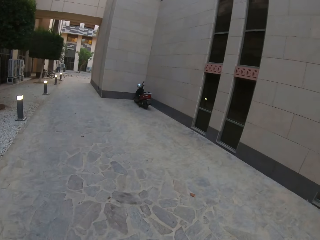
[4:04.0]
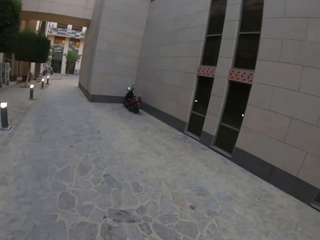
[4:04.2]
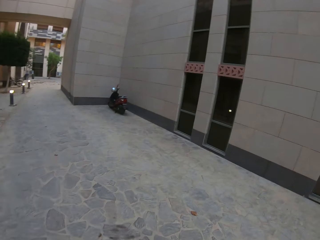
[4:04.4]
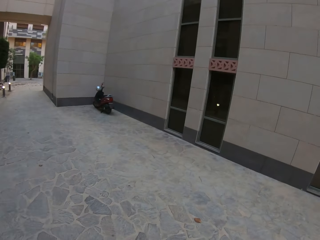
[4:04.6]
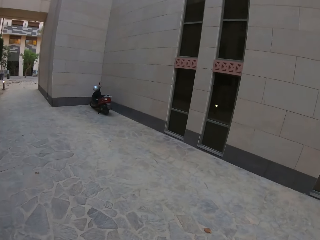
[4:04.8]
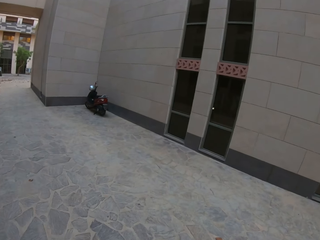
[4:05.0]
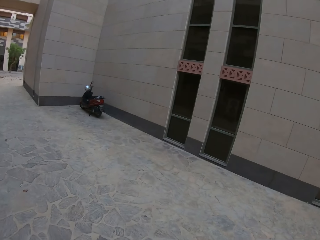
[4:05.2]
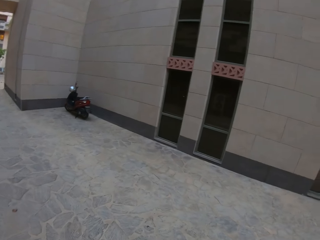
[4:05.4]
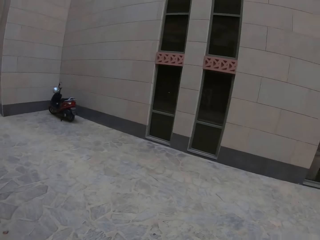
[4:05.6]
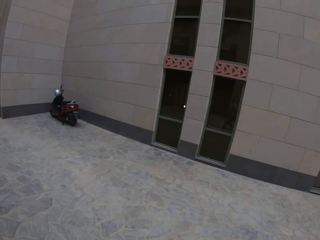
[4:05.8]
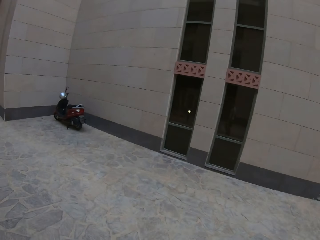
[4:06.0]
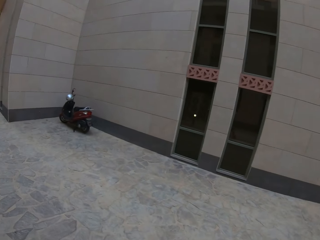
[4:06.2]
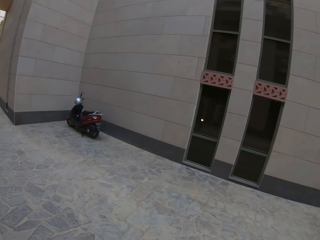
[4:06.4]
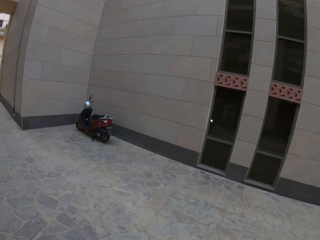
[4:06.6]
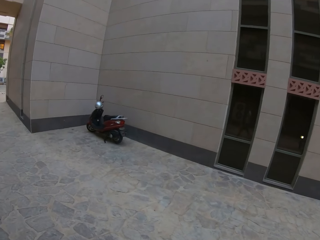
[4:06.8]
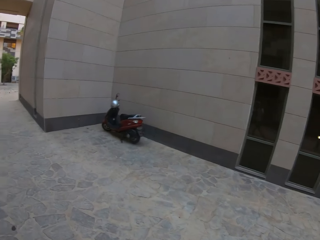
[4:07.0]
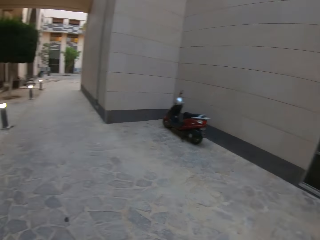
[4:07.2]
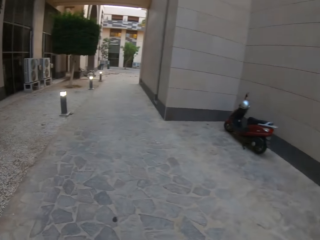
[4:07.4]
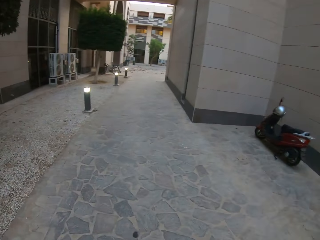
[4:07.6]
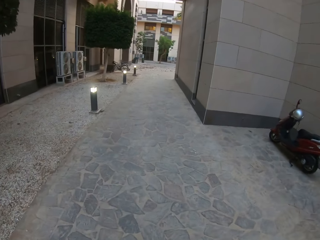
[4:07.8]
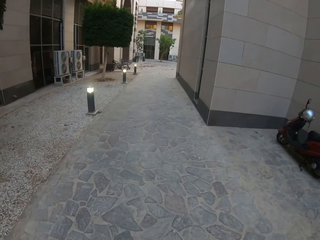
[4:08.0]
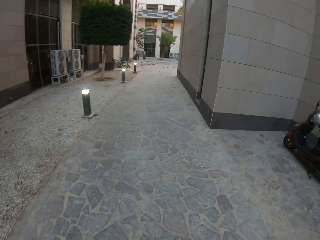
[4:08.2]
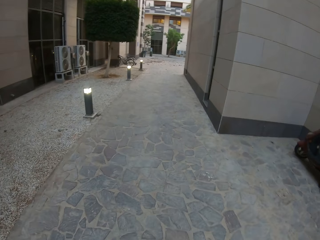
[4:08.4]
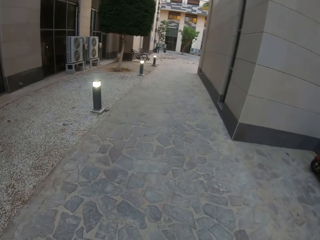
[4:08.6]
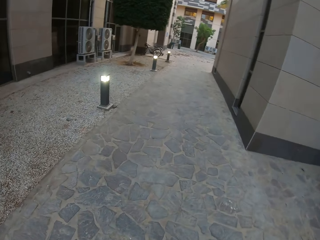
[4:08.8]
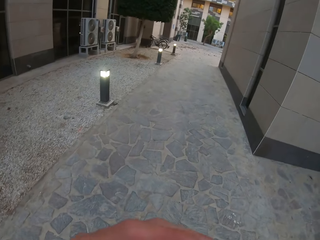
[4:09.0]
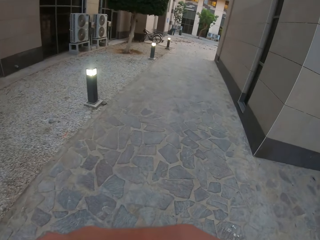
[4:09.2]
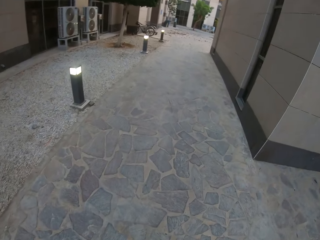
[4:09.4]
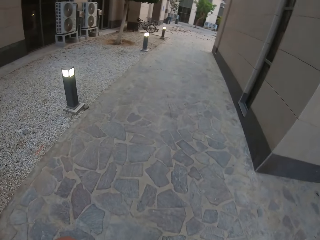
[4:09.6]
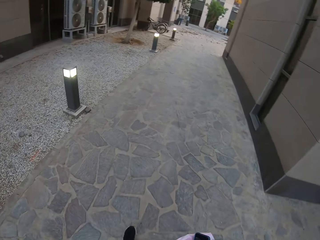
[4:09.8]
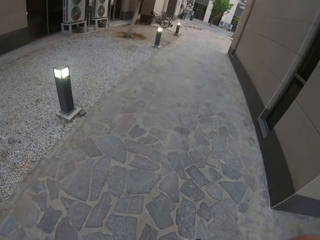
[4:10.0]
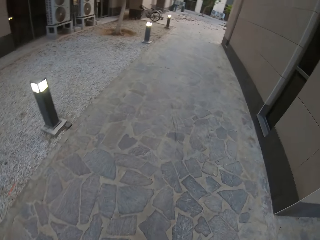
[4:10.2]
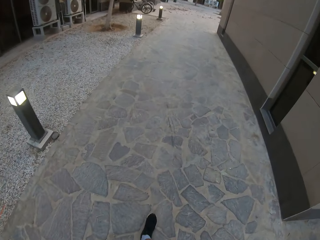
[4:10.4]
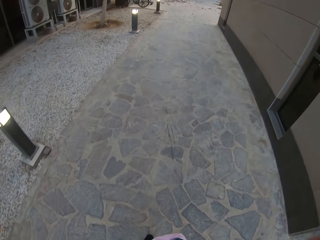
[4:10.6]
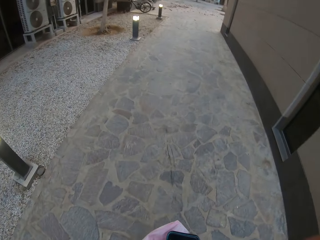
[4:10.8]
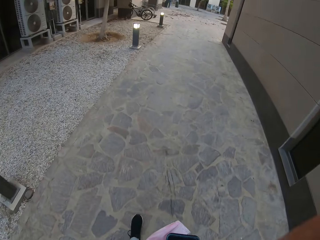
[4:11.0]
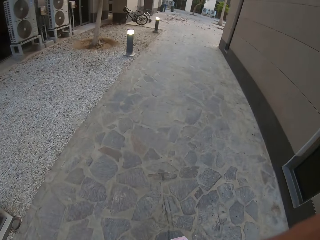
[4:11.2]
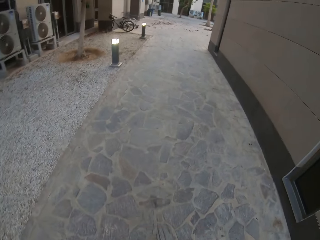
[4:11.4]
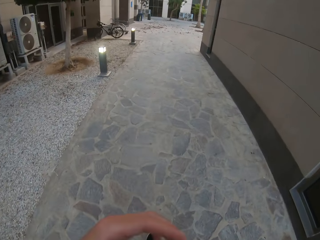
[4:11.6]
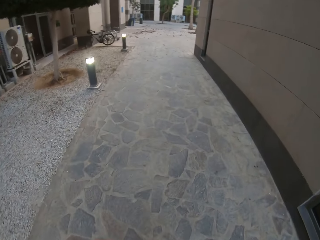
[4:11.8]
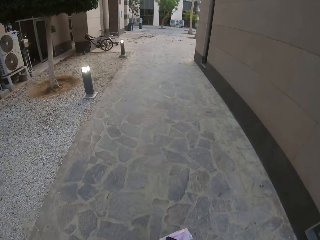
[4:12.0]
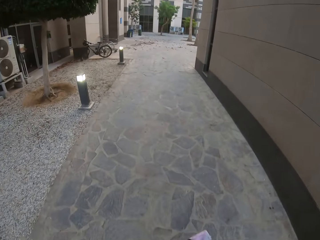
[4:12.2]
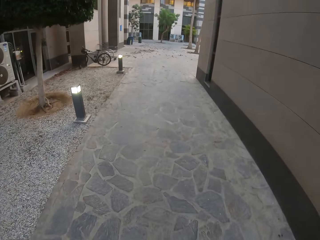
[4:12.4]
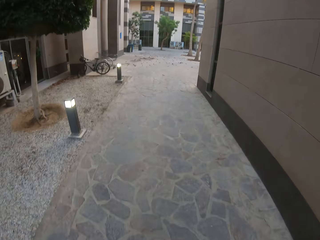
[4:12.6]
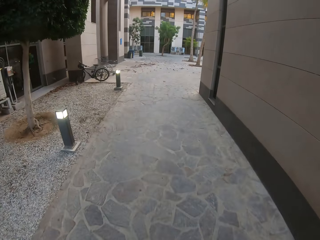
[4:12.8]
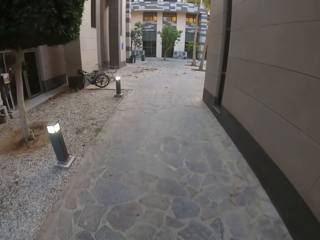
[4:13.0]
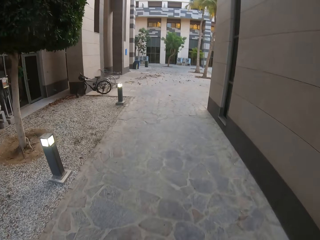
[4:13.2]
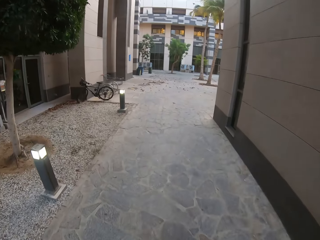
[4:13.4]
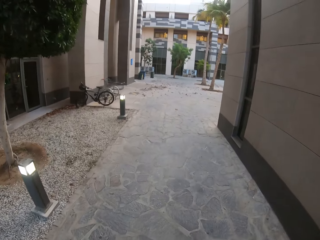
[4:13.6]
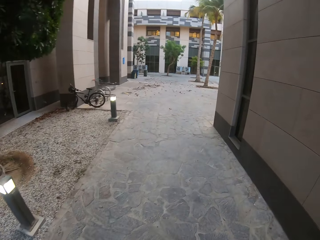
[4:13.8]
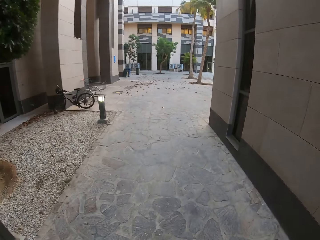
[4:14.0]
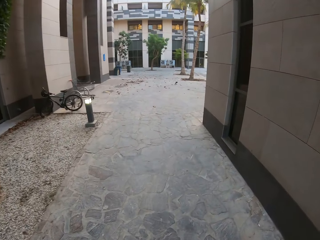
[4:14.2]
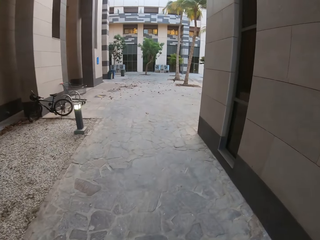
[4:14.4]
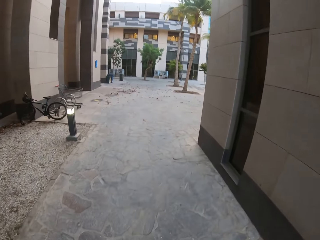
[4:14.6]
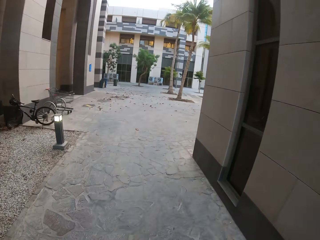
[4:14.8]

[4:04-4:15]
The camera wearer looks at a bike. They walk on the pavement.

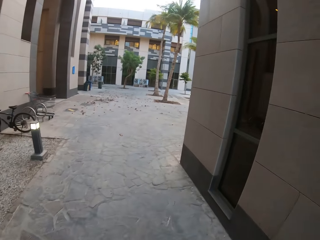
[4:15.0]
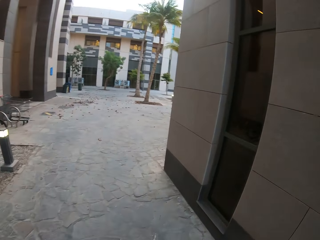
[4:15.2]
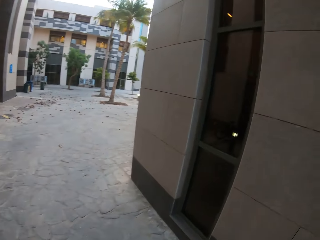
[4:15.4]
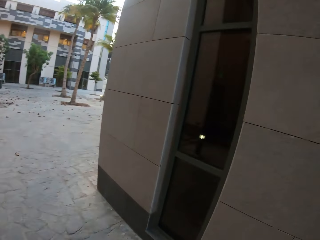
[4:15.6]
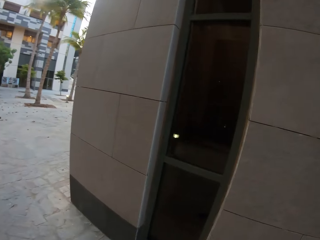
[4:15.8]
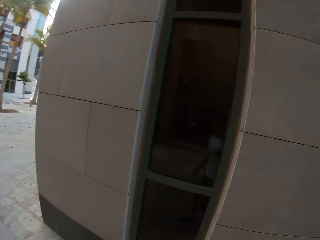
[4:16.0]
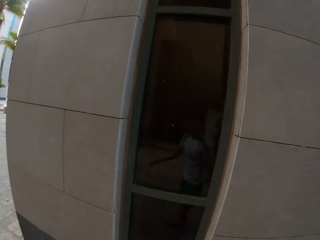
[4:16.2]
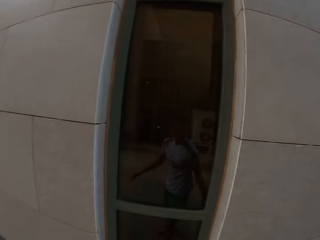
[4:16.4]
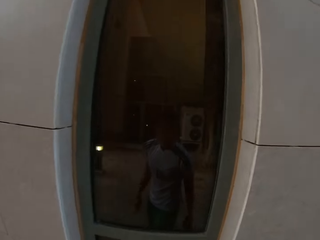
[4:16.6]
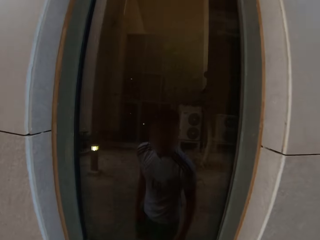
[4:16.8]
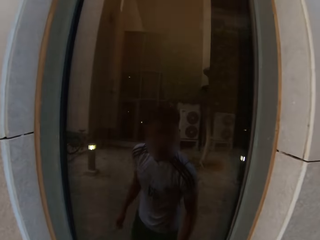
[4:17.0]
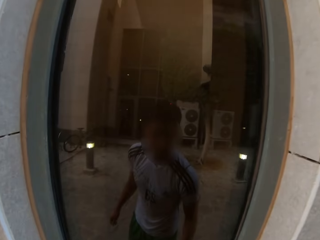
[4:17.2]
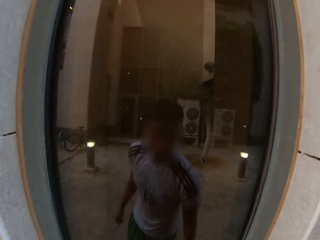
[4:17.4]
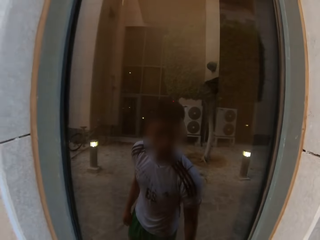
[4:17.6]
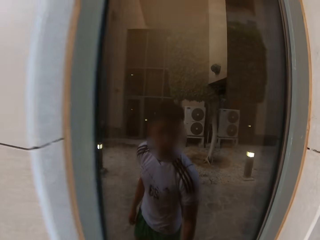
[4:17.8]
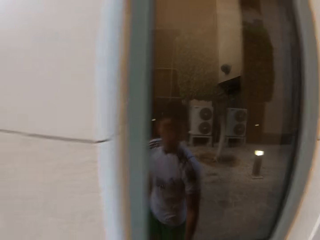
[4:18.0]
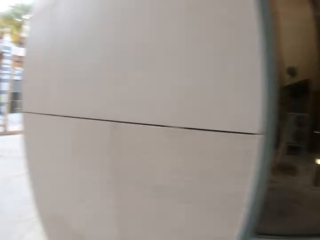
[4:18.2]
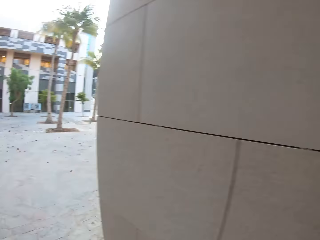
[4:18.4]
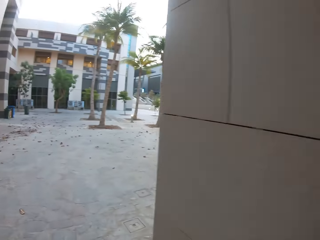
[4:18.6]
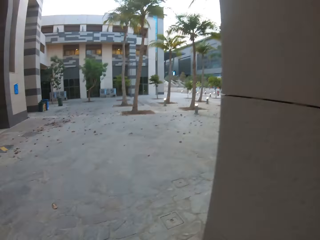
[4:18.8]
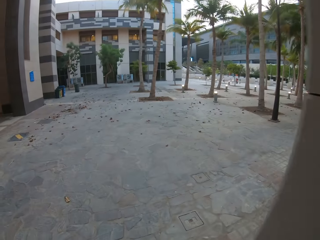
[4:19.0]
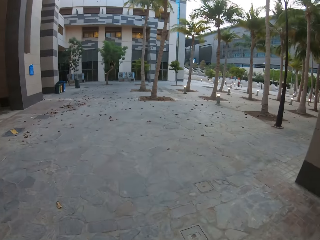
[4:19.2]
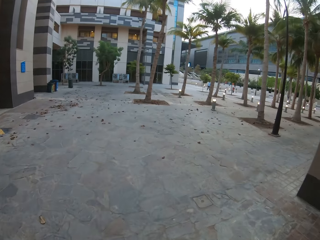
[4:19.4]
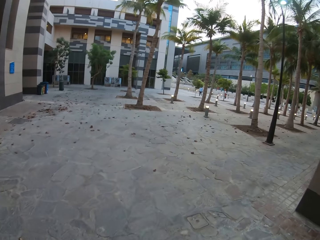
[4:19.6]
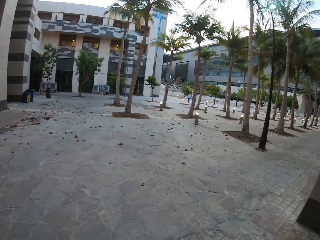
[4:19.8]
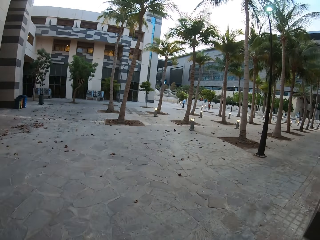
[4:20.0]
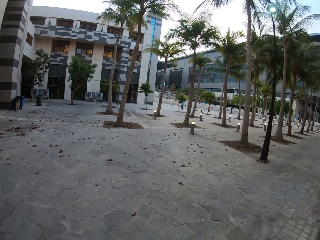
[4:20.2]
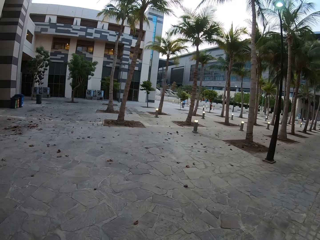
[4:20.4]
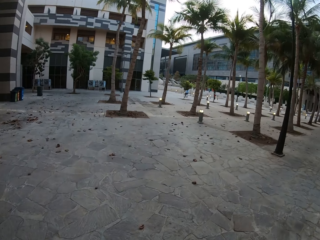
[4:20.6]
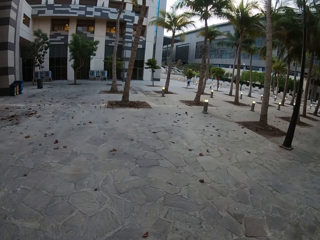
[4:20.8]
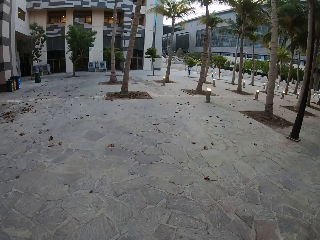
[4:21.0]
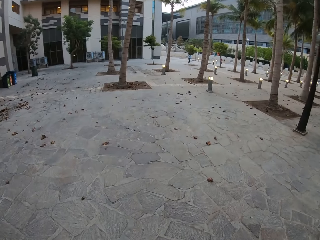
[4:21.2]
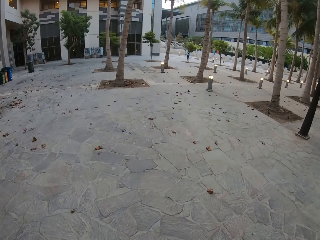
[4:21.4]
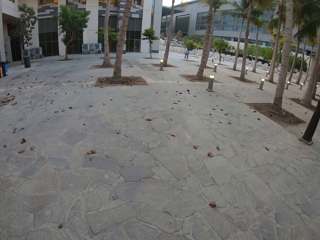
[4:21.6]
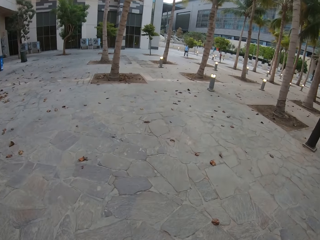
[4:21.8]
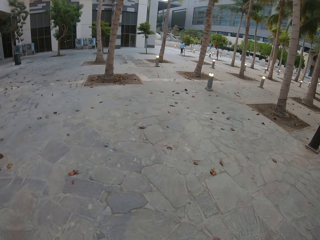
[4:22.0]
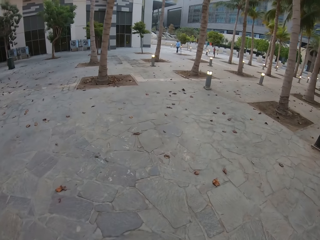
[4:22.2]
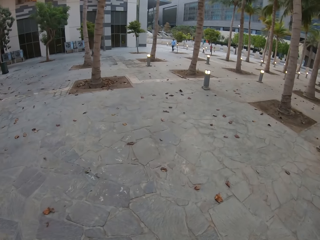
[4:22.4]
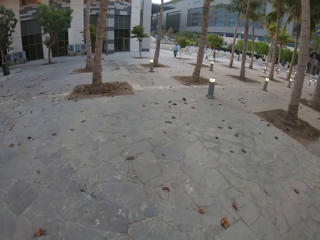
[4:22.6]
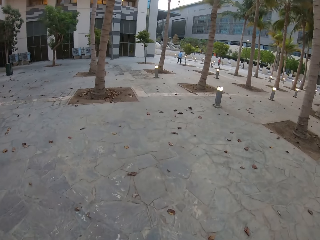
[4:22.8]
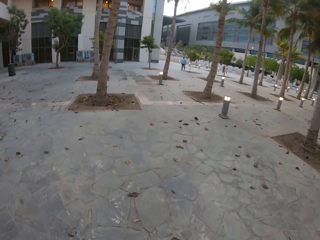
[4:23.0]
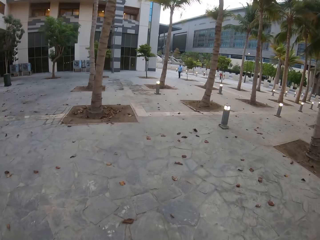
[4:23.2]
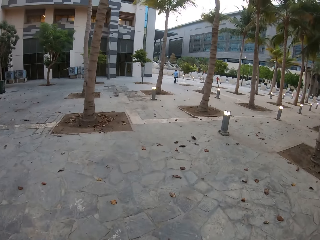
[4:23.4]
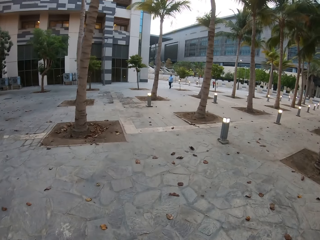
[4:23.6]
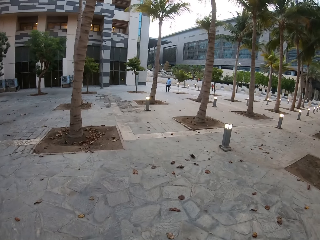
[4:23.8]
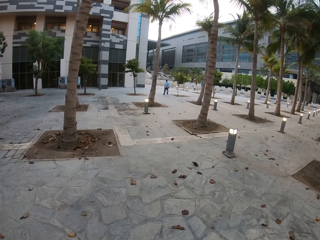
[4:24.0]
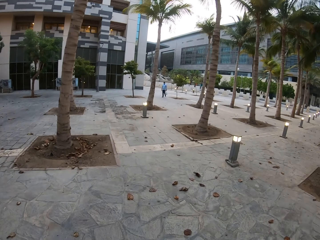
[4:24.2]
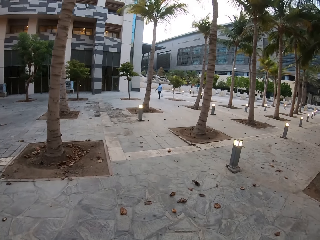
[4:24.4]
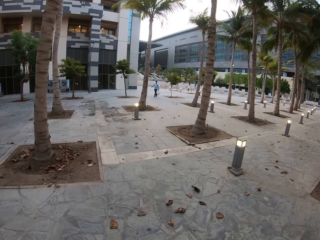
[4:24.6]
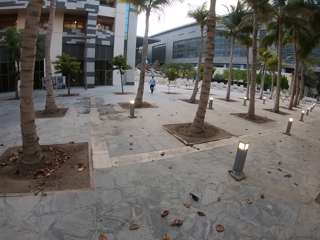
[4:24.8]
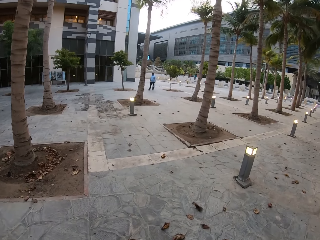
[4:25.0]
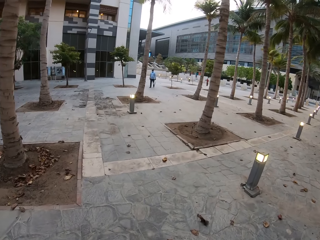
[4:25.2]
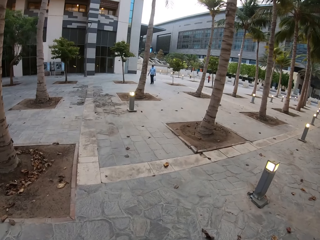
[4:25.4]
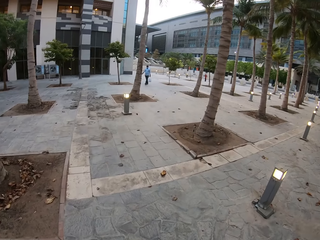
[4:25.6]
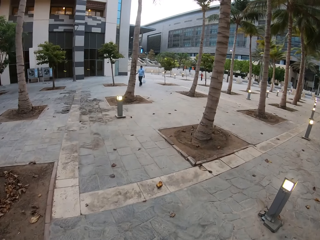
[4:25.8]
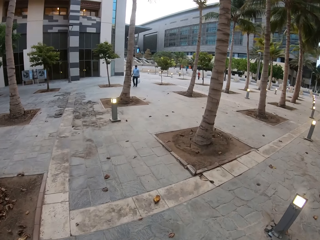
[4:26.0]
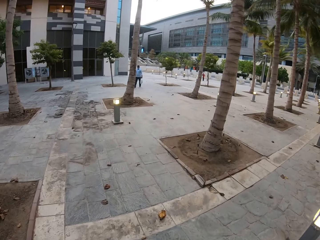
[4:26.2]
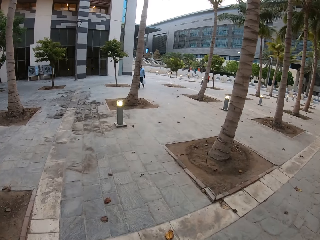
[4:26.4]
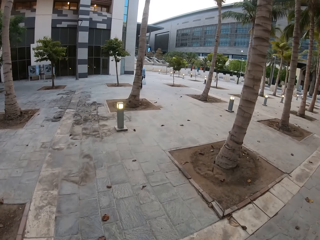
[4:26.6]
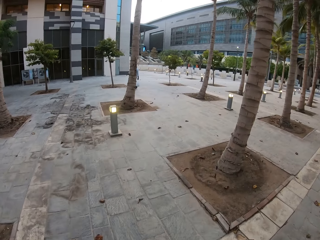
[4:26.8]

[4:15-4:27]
The camera wearer looks through the glass. They look at a mirror. They walk towards the trees.
